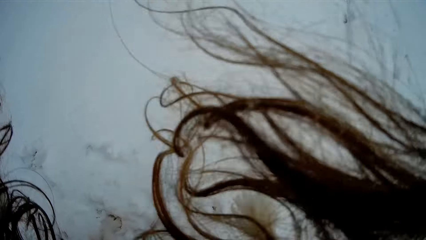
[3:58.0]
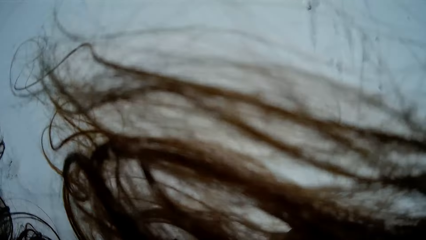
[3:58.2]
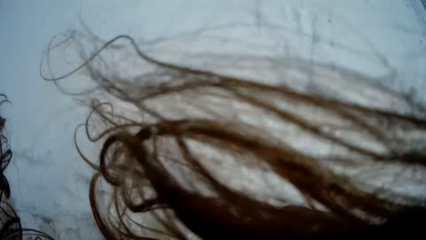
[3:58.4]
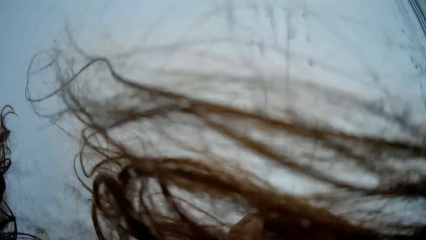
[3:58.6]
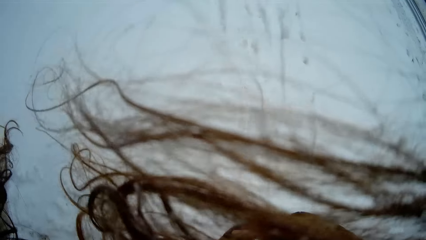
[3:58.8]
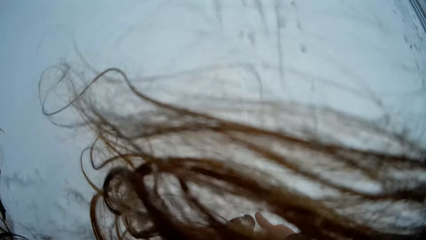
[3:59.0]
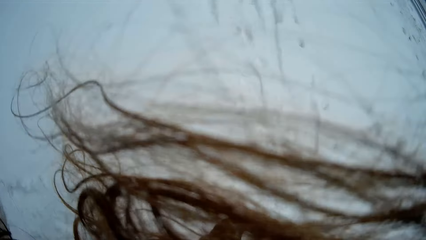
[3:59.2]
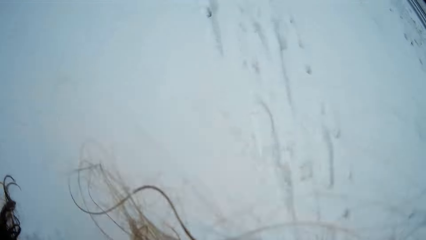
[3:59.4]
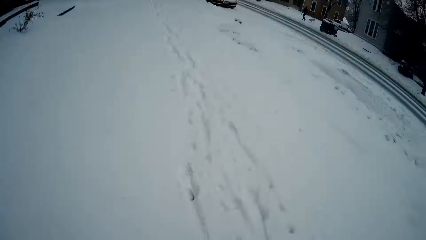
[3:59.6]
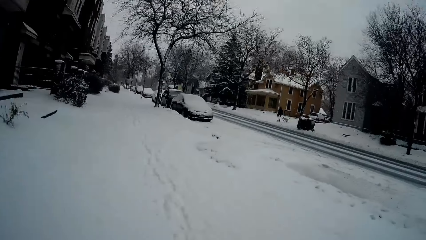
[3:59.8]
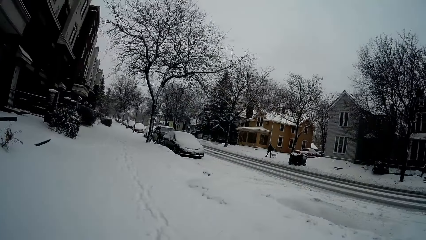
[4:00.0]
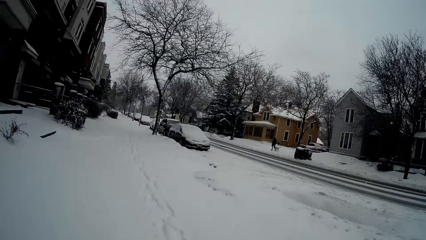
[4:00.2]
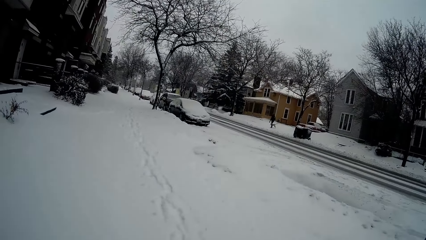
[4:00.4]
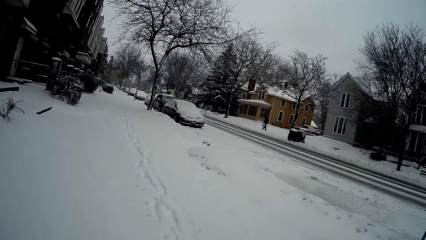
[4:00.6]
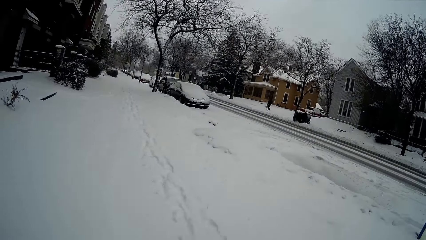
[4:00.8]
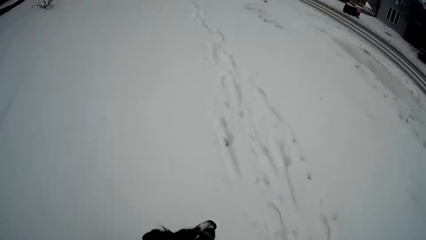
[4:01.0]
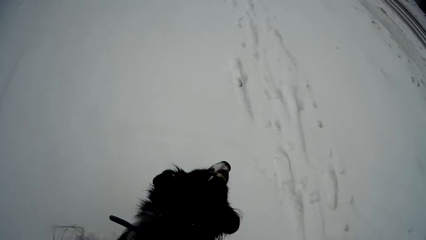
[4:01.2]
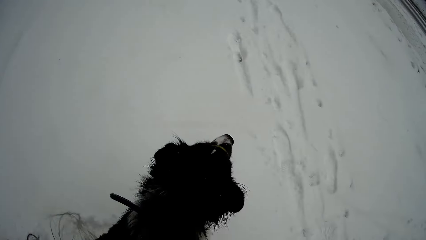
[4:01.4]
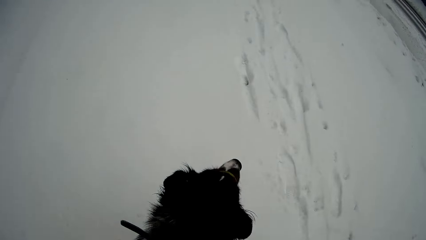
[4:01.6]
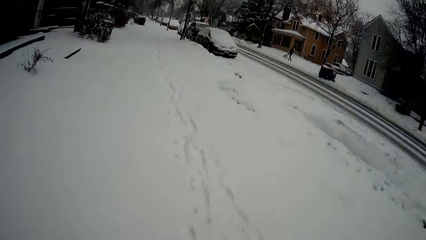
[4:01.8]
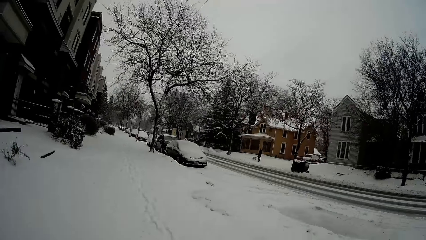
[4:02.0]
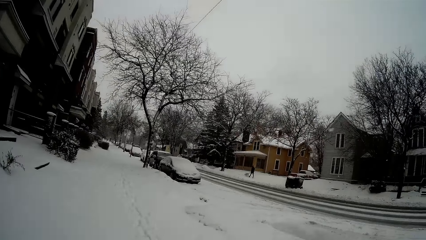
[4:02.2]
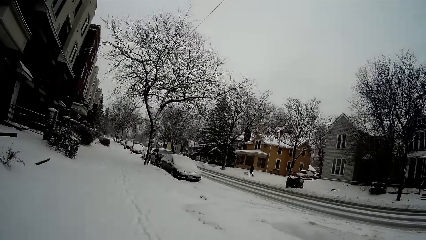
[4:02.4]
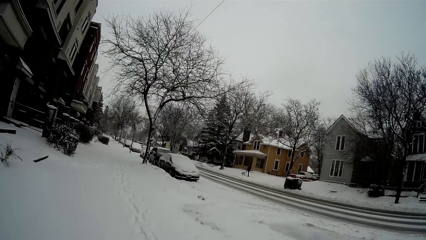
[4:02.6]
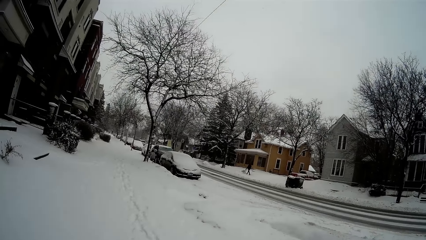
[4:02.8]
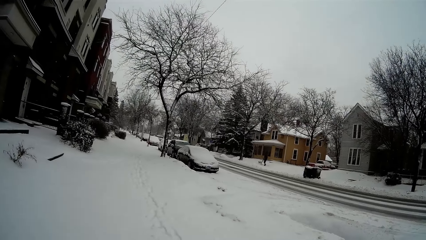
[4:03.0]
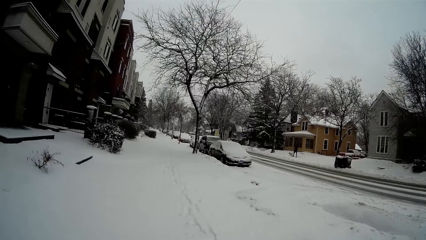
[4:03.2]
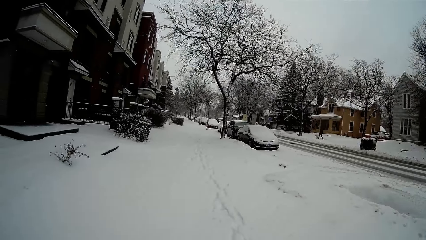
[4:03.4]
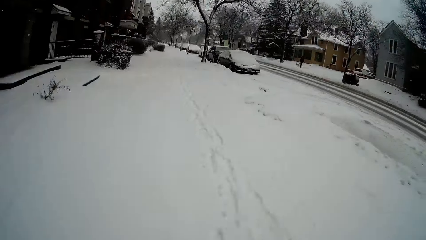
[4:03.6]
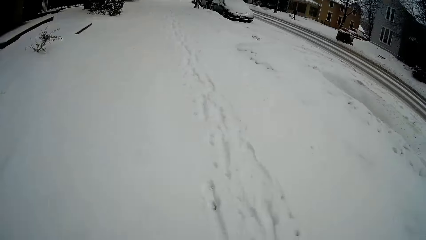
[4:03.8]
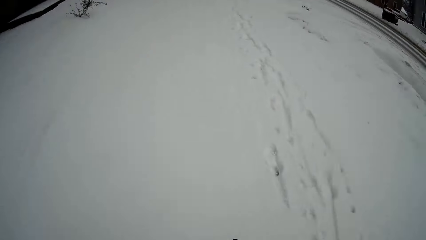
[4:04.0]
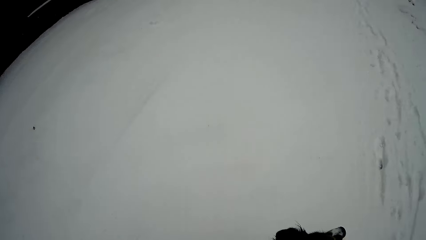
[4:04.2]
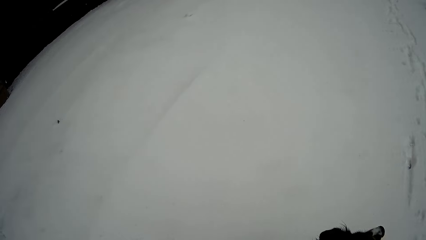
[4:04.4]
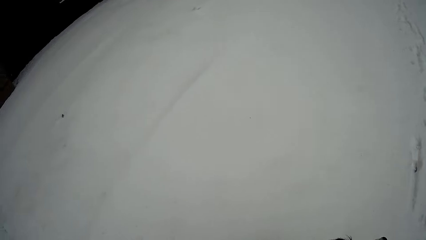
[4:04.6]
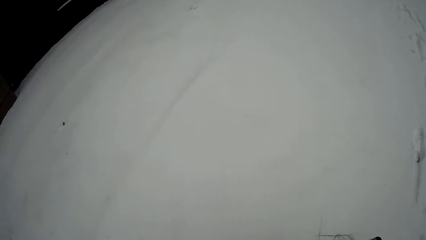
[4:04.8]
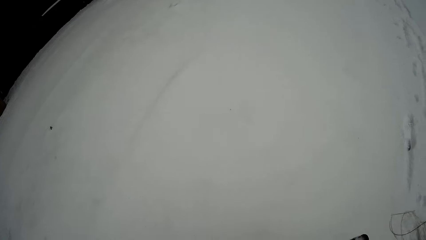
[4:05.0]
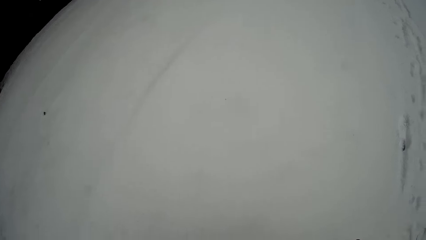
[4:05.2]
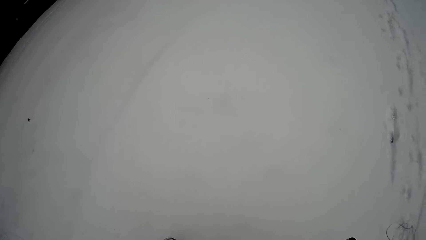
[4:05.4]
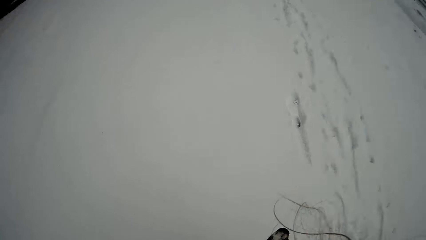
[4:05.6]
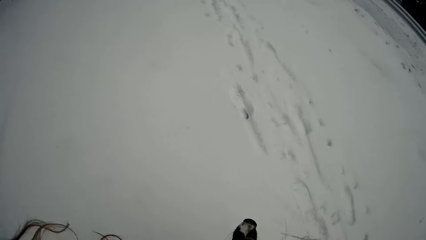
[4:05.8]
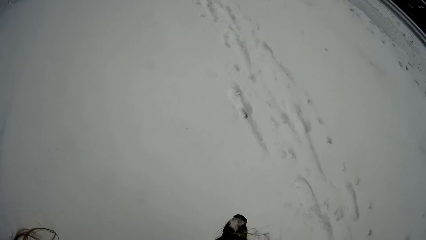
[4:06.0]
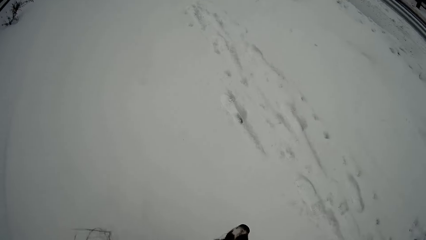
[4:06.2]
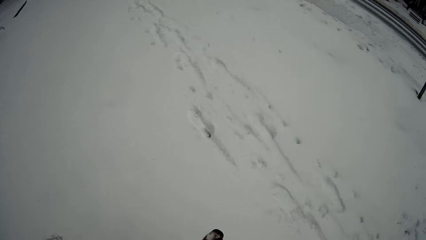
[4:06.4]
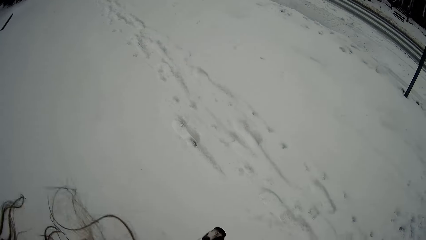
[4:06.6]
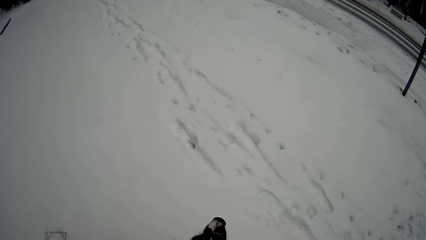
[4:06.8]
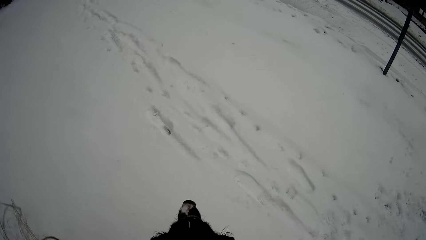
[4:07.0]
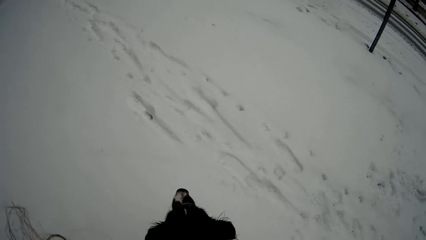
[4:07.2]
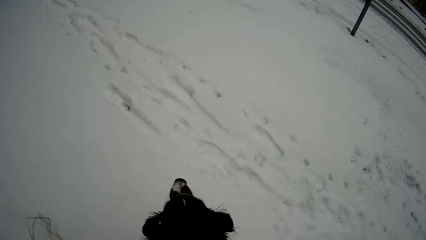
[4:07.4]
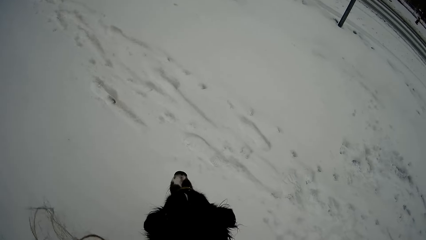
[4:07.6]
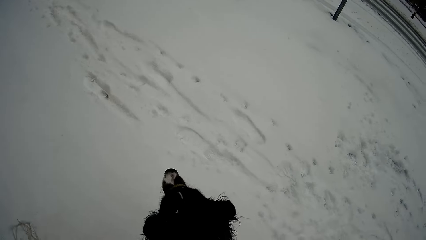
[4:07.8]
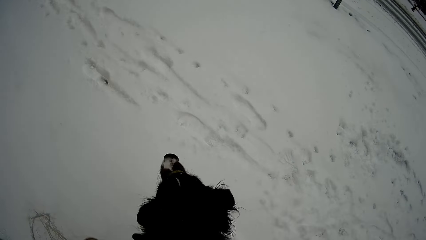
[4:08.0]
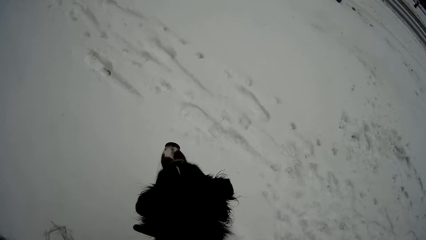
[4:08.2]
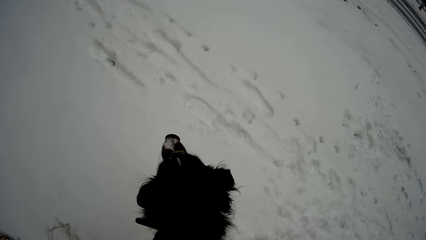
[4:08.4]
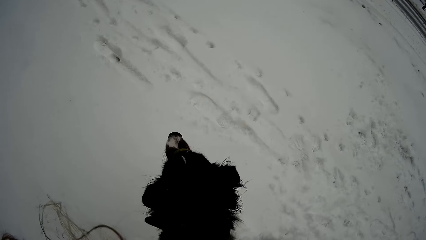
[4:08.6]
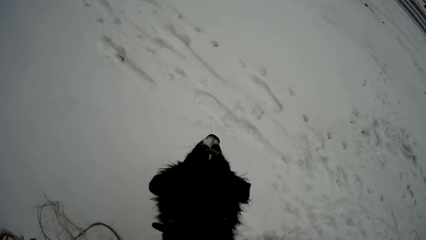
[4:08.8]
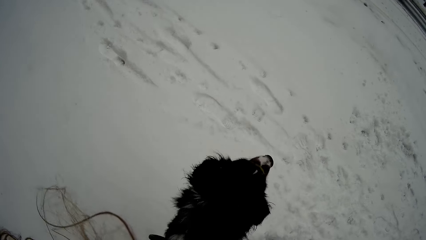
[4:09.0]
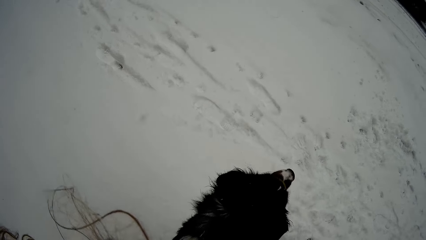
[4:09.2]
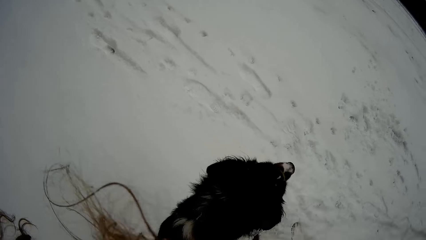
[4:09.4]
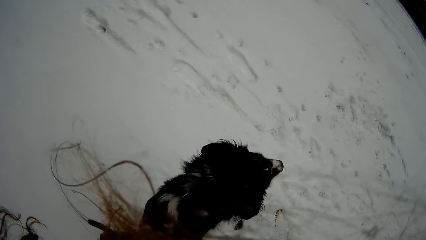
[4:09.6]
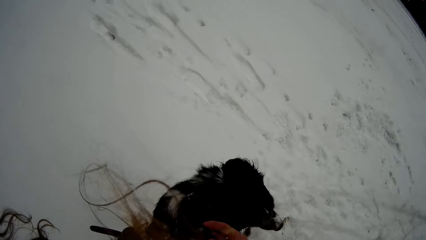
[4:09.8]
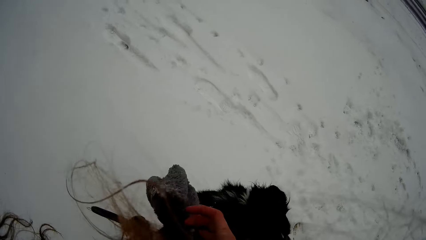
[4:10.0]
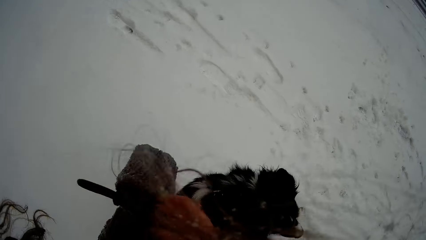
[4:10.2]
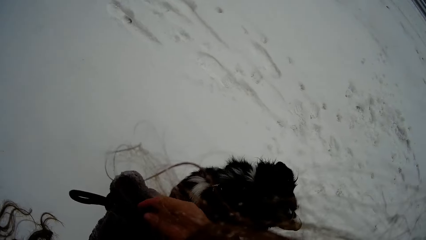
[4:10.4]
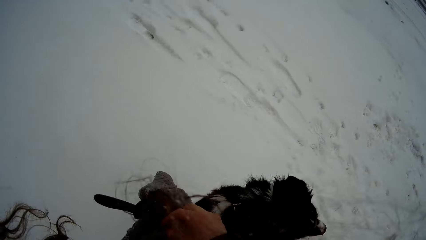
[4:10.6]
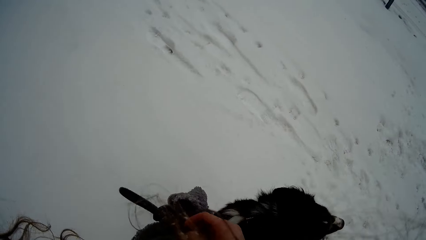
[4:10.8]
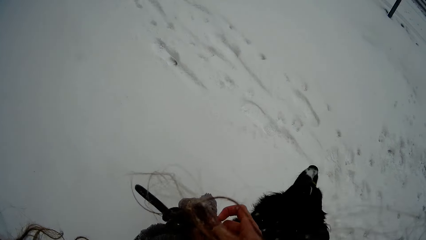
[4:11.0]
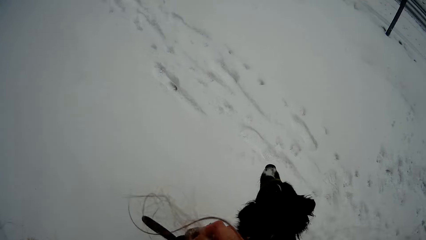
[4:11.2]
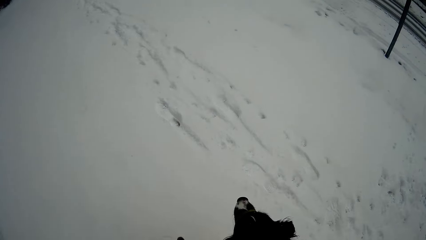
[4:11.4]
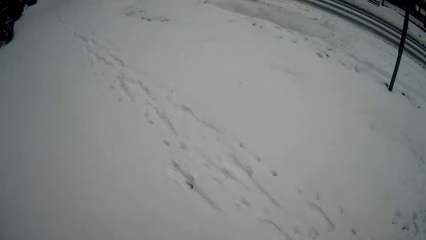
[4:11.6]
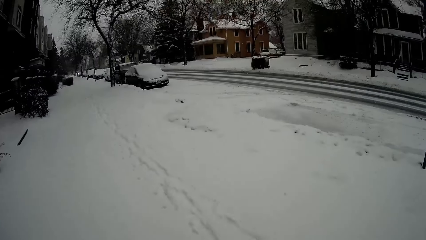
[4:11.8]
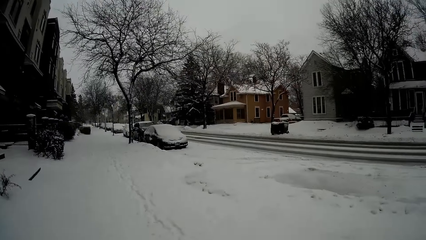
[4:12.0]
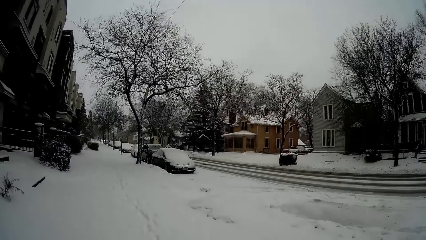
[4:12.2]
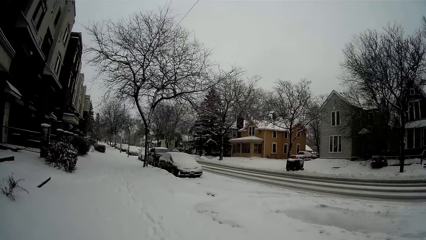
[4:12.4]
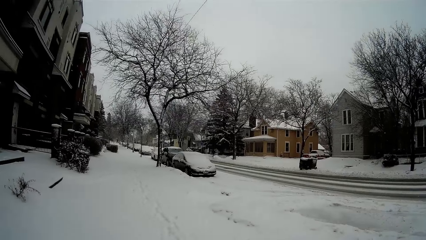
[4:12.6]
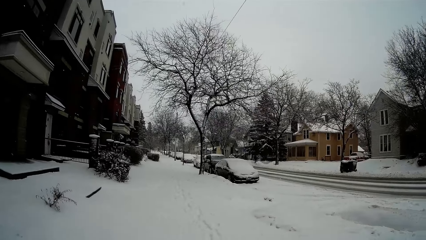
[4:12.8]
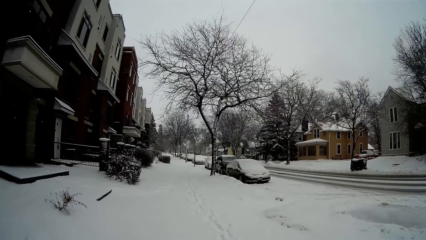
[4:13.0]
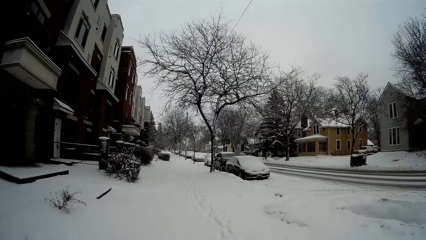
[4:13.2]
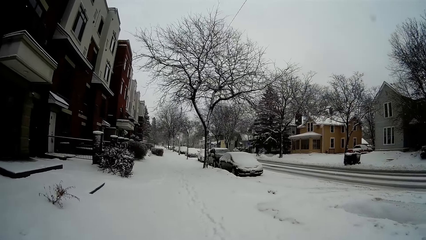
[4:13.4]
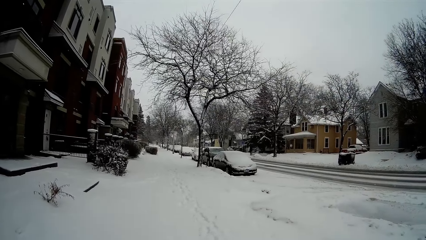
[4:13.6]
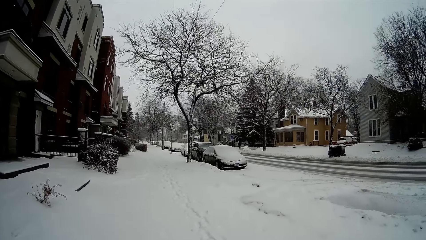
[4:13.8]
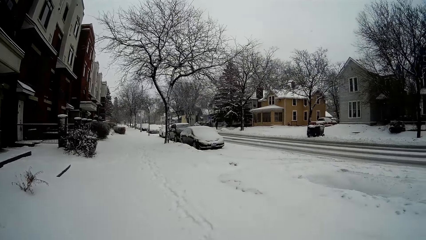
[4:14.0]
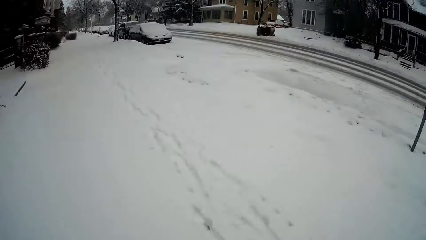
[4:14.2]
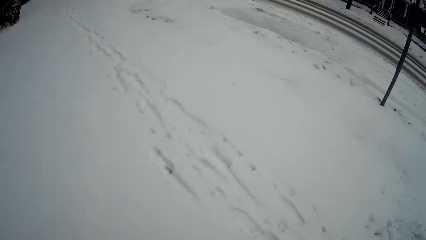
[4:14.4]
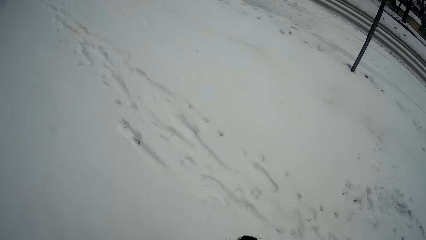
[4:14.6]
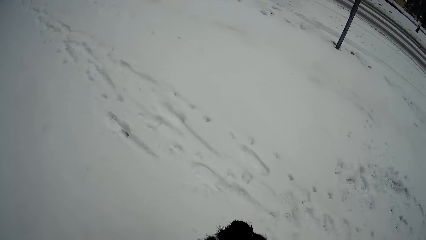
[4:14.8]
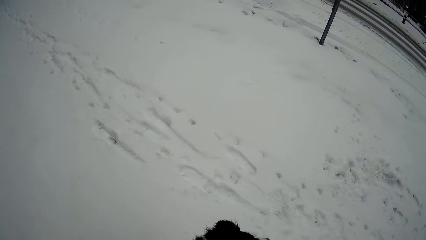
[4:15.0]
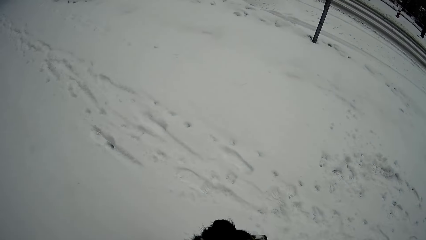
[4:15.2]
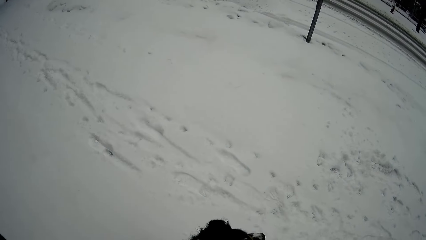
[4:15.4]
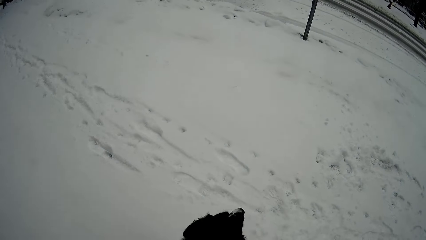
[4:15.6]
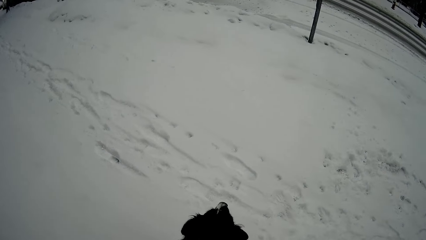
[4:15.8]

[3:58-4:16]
The camera wearer gazes at the other side of the road. She looks around. She passes a glove to her left hand from her right hand. She puts on the glove. She looks around.
